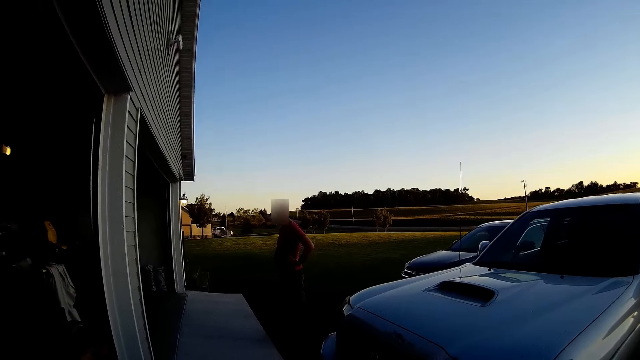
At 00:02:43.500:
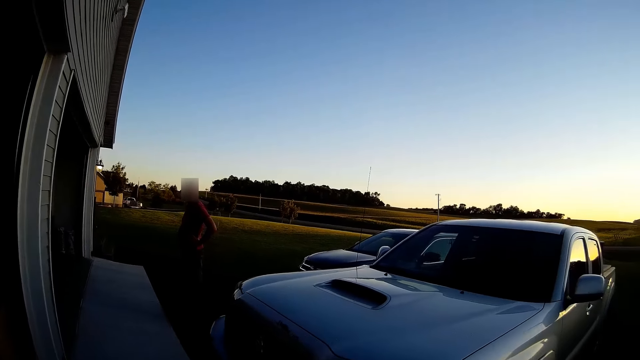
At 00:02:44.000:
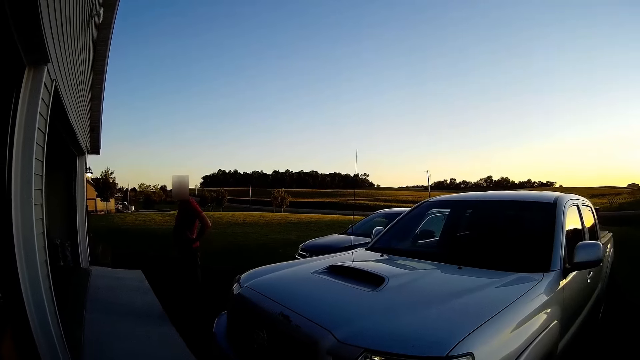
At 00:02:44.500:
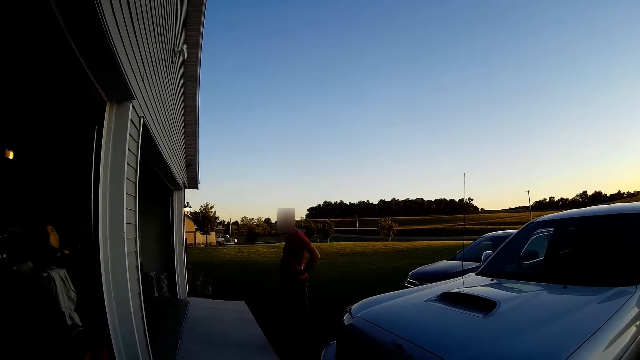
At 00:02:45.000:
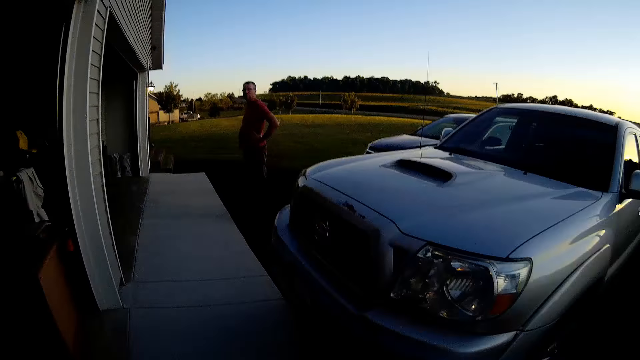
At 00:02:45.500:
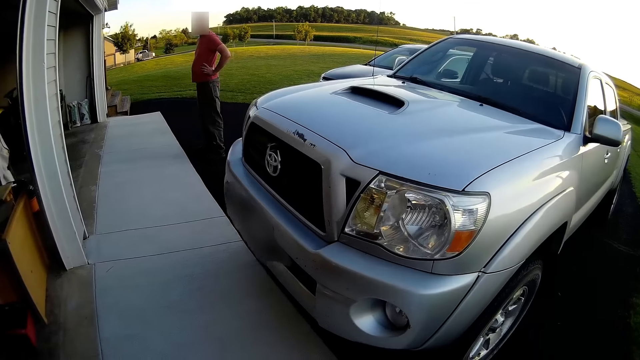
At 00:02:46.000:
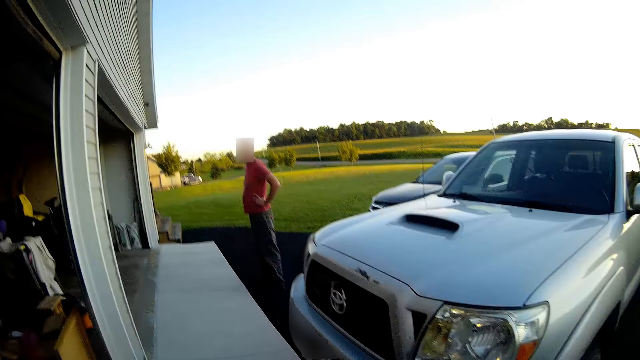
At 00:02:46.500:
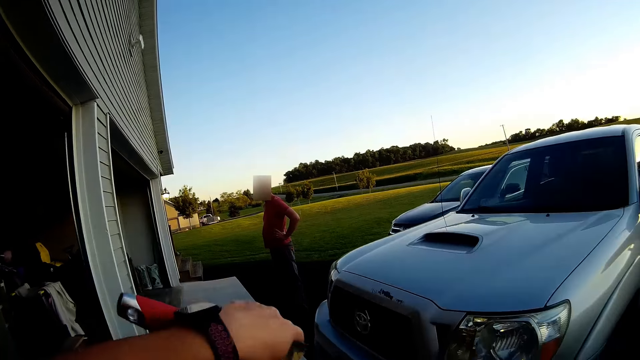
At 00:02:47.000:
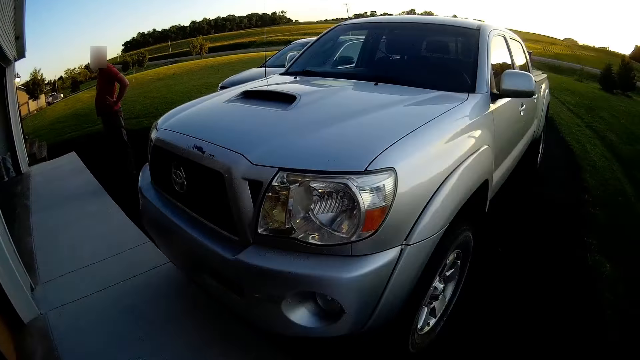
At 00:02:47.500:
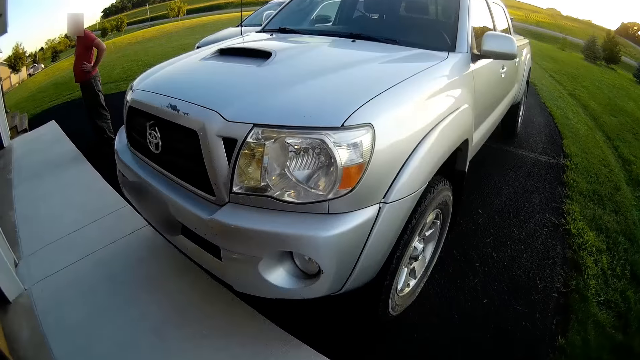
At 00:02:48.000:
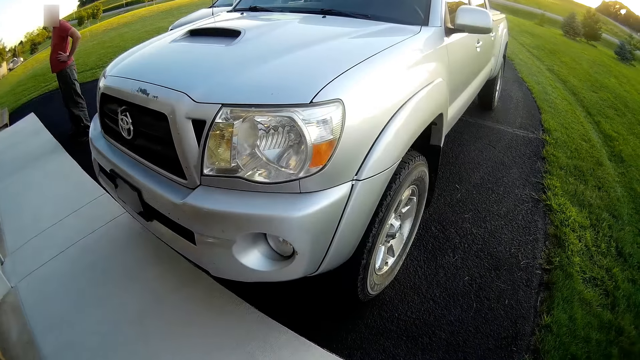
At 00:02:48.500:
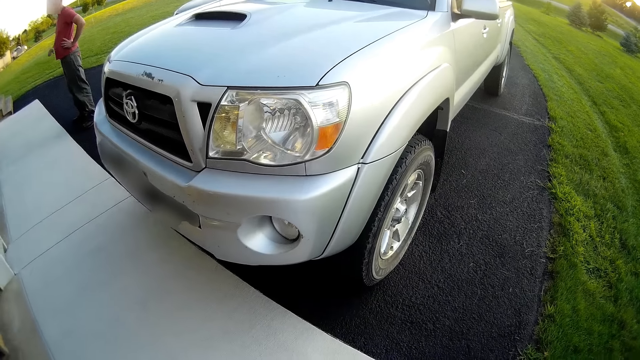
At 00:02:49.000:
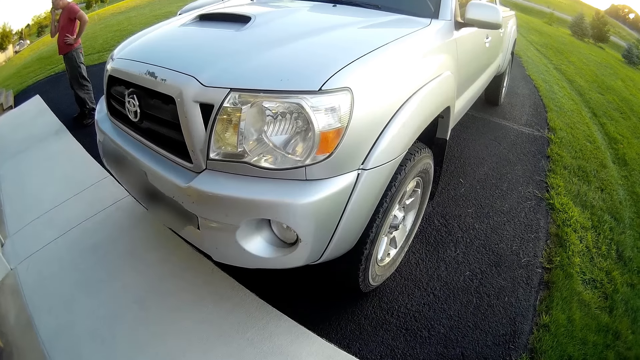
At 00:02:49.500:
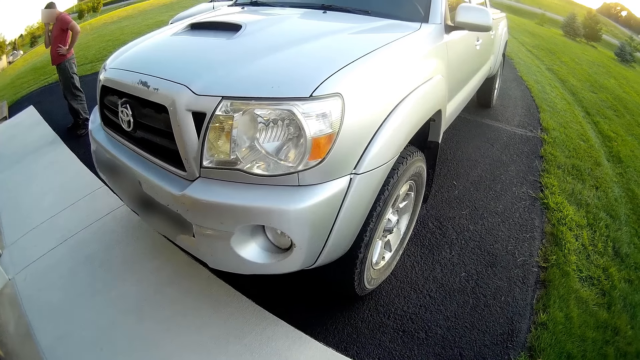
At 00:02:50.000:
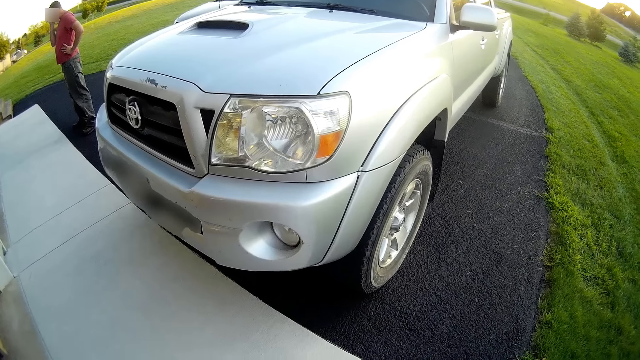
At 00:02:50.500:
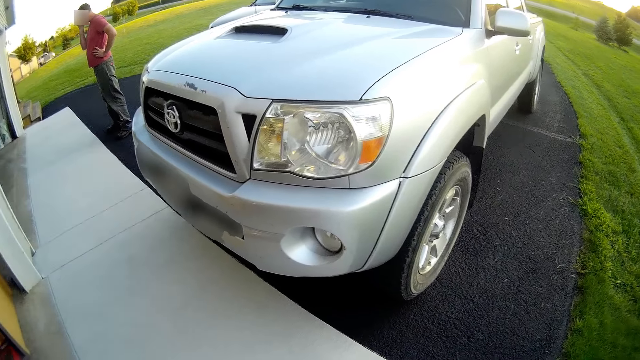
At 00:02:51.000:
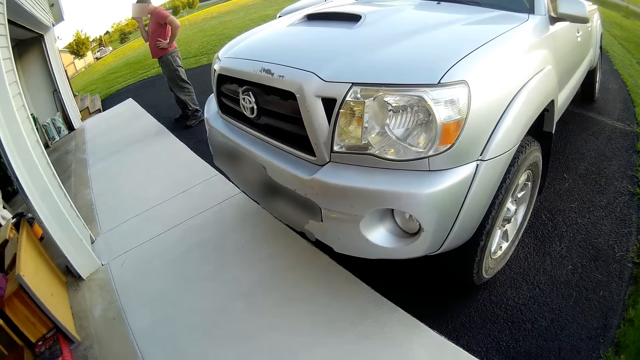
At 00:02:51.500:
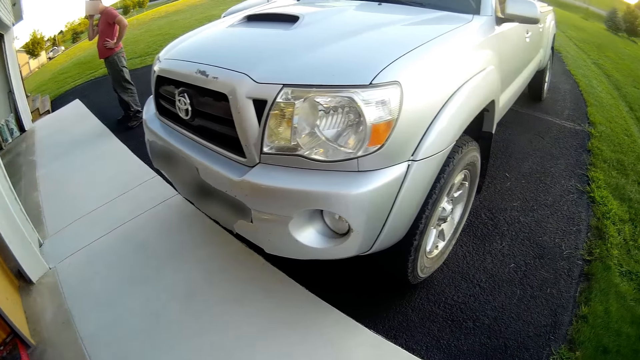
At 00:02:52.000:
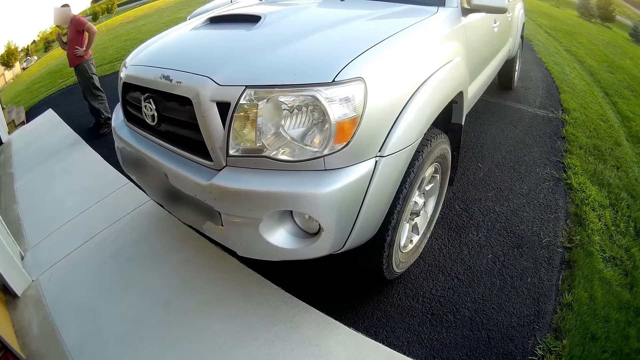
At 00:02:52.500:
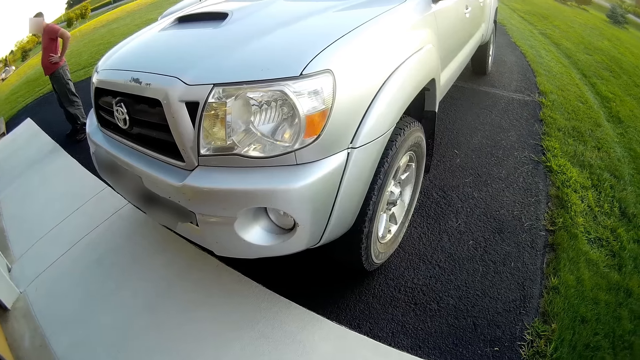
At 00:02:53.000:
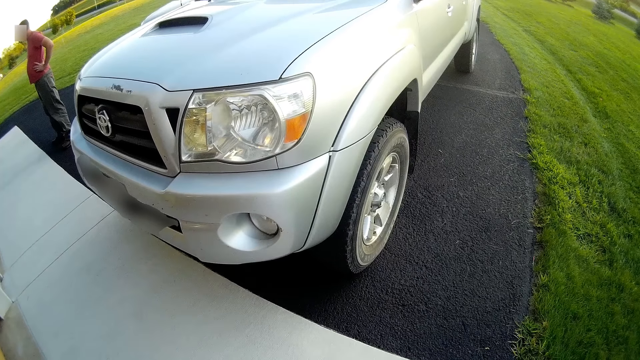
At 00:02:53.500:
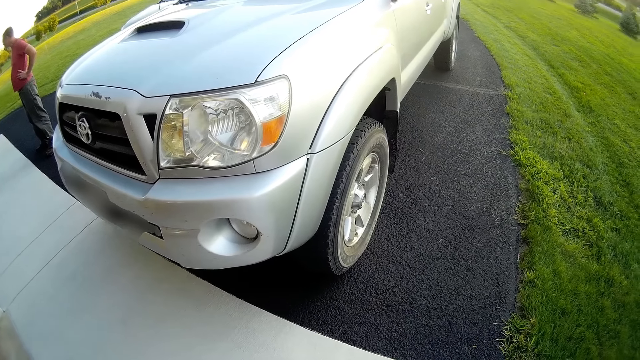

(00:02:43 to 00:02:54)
The camera wearer looks at a person. The person touches part of his face.

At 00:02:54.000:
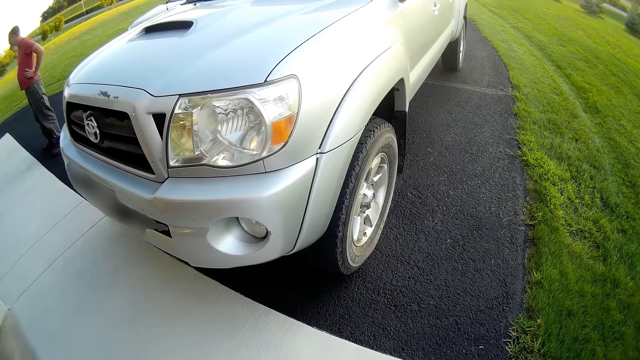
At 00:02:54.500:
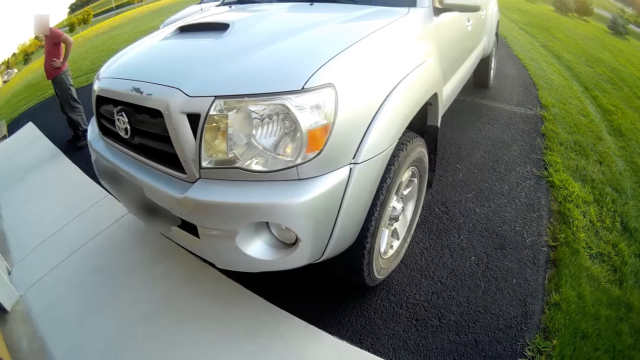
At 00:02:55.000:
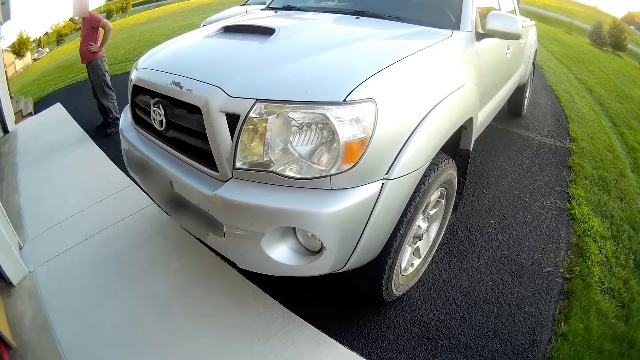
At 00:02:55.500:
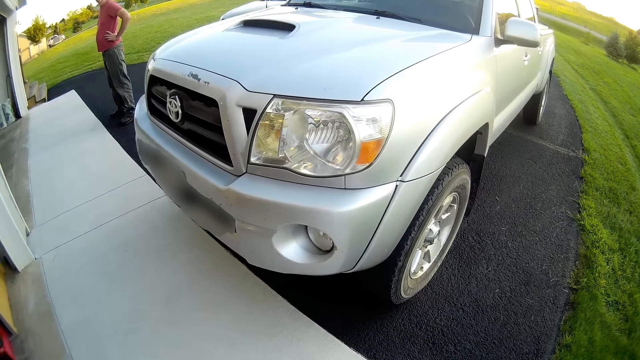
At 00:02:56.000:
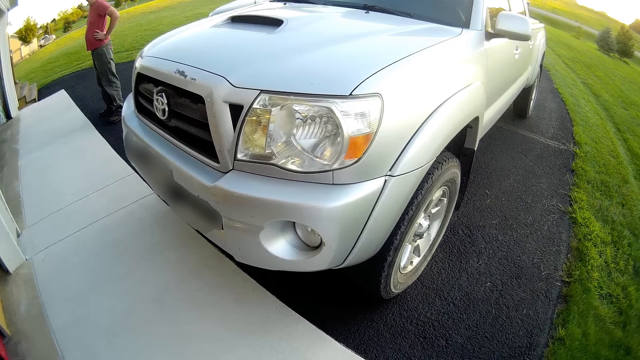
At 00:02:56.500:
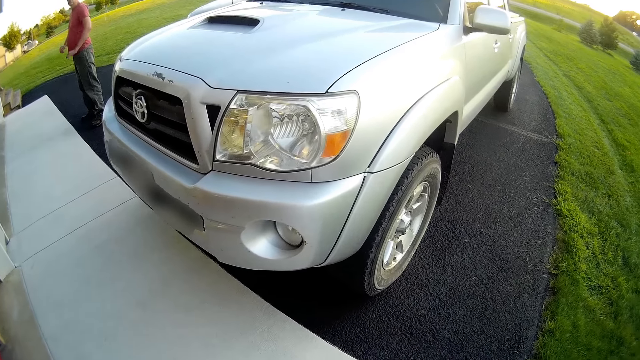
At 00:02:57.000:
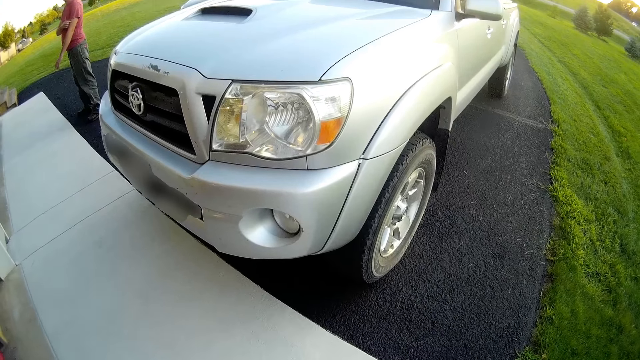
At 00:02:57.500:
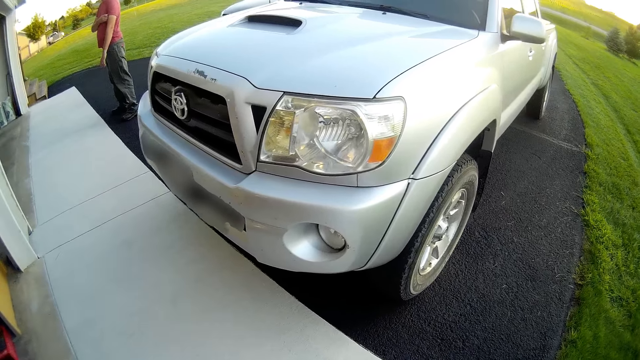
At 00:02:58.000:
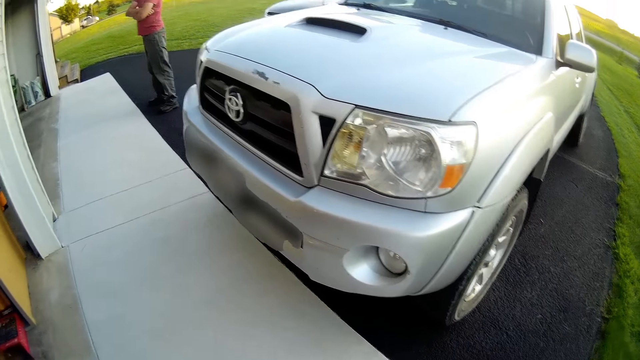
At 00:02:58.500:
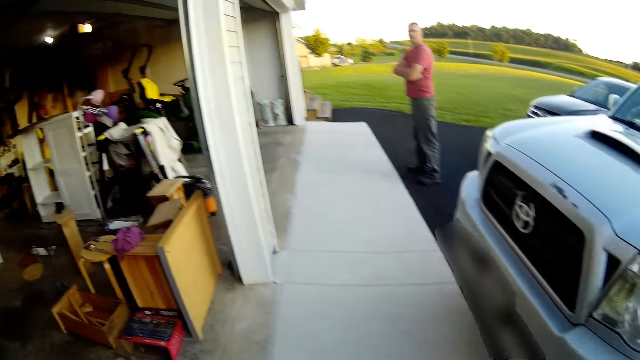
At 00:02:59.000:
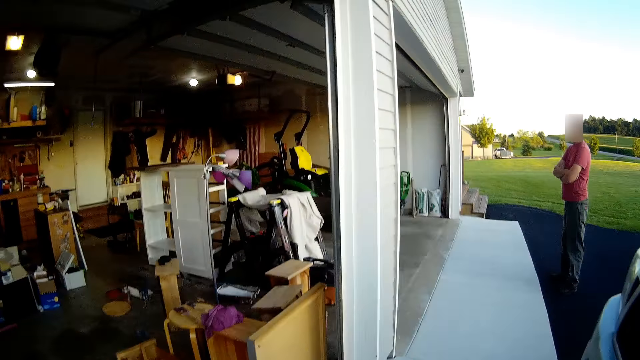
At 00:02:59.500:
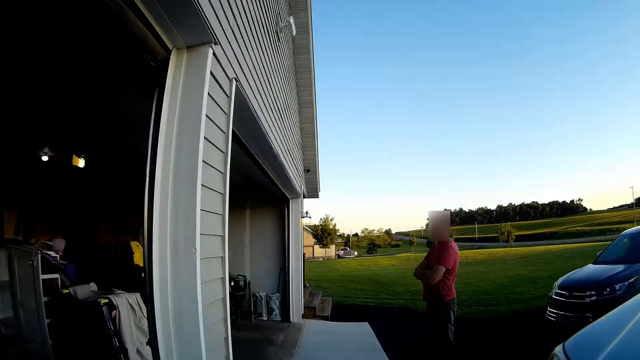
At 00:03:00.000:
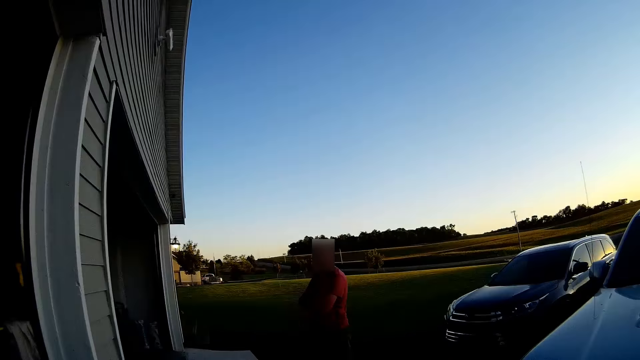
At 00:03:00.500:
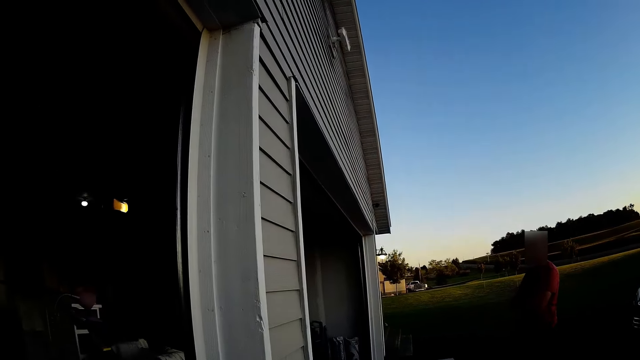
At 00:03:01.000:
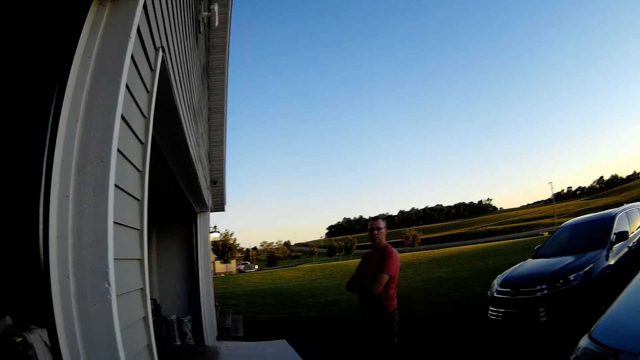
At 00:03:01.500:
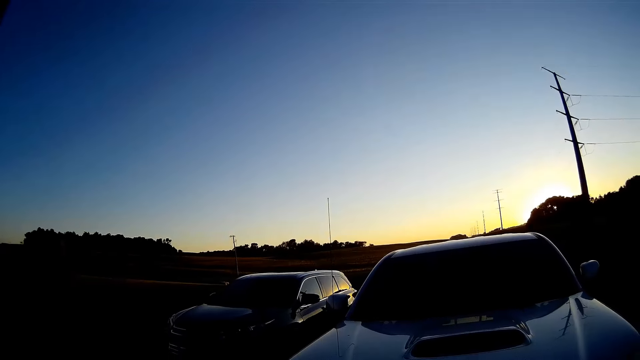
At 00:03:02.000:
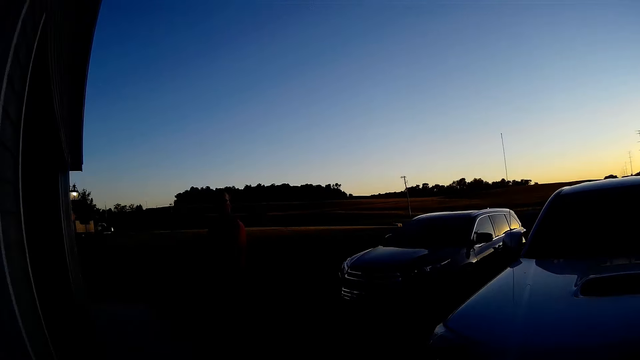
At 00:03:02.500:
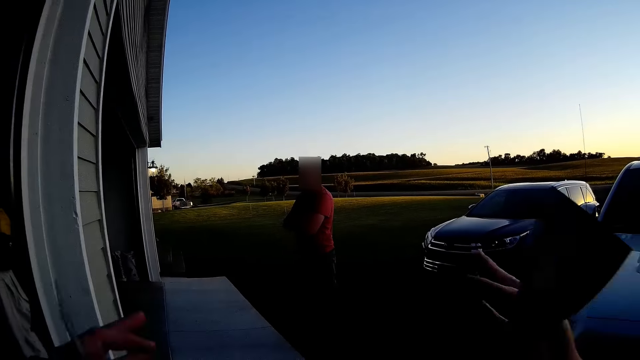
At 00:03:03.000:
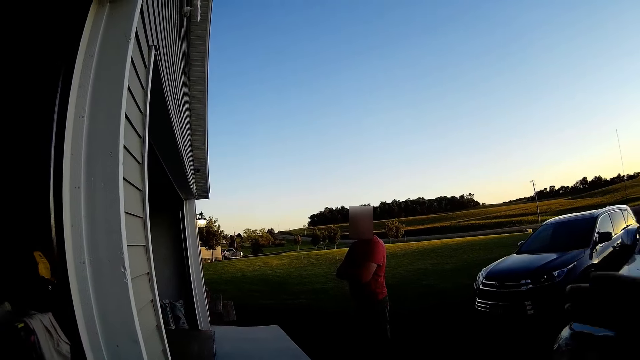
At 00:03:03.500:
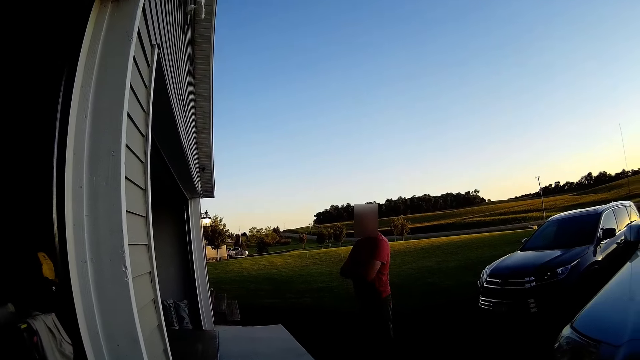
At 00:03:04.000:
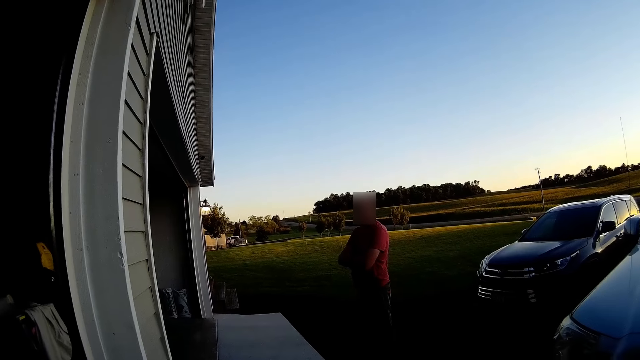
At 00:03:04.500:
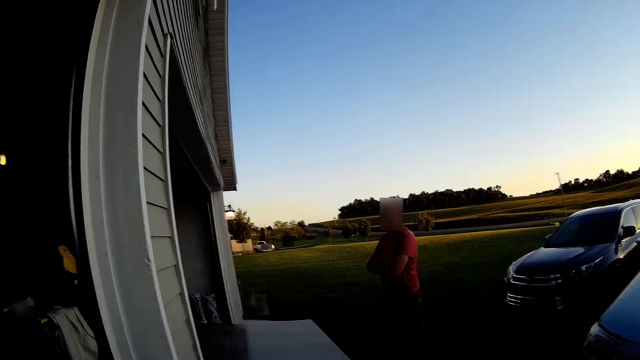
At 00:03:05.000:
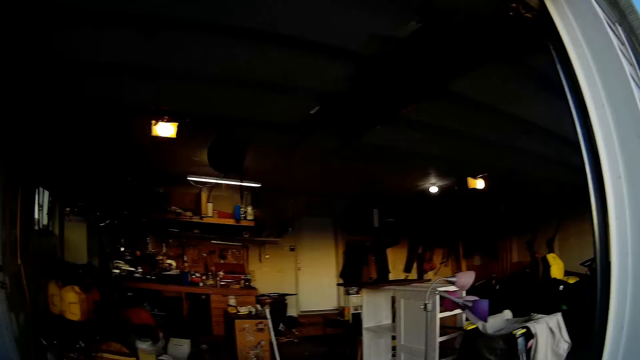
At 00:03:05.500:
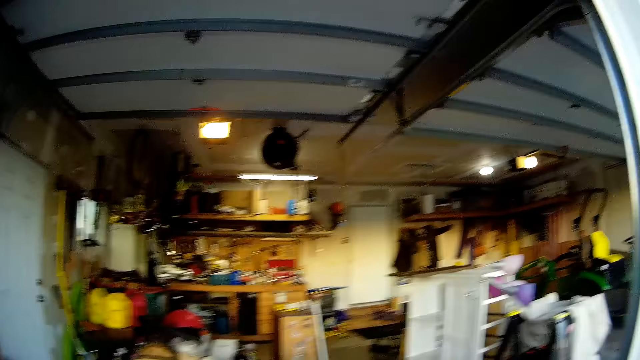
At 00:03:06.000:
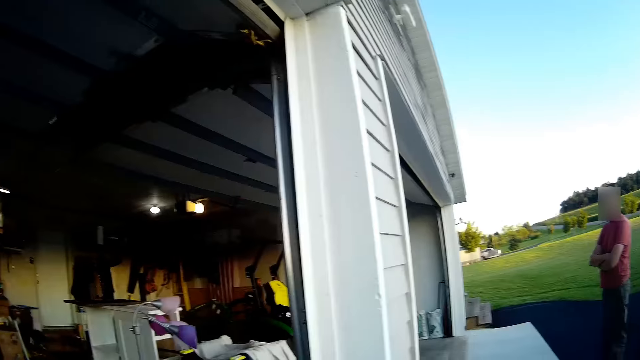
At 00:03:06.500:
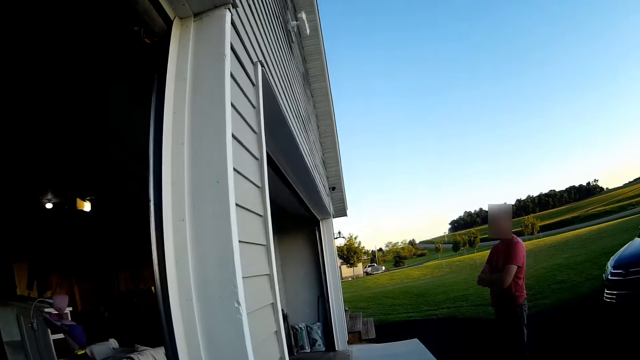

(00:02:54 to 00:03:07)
A person scratches his hand and folds his hands. The camera wearer looks around. She moves her hands. She looks around the workshop.
